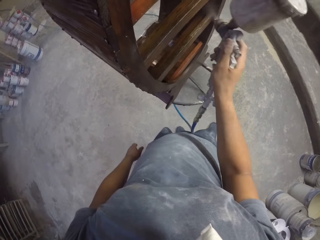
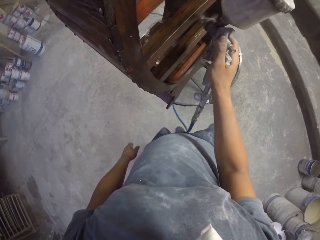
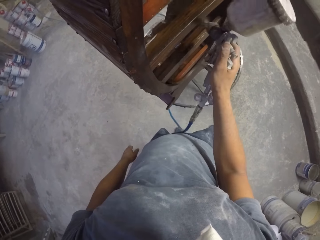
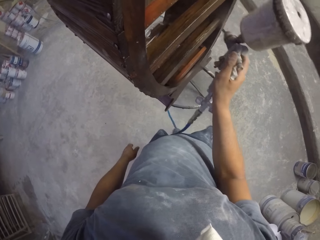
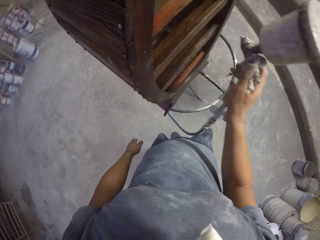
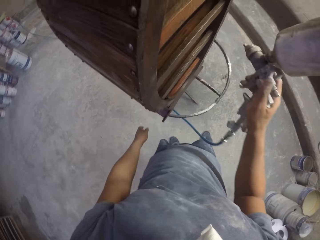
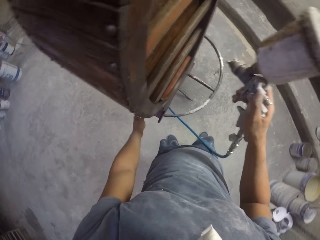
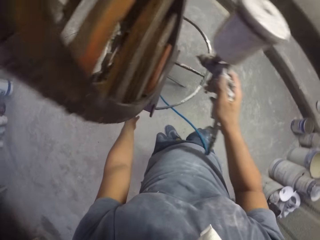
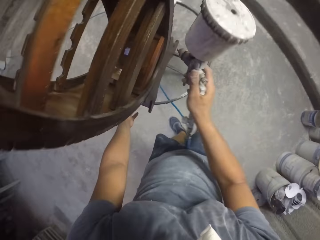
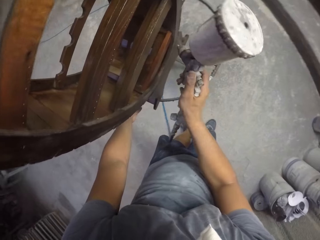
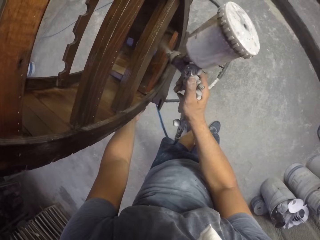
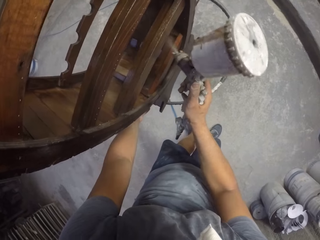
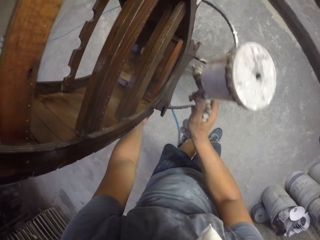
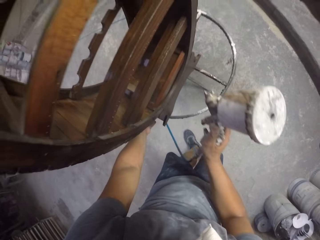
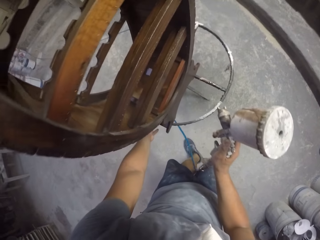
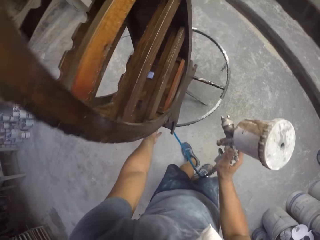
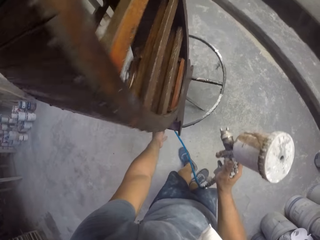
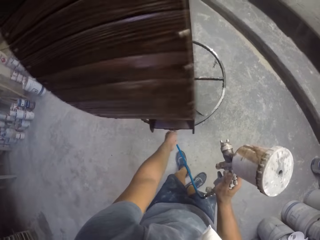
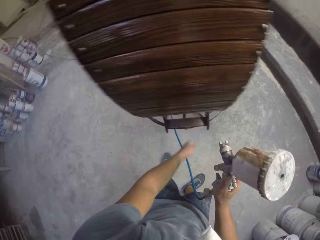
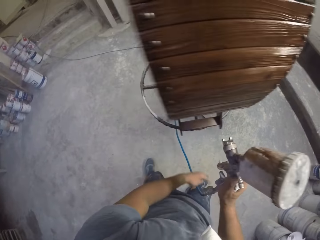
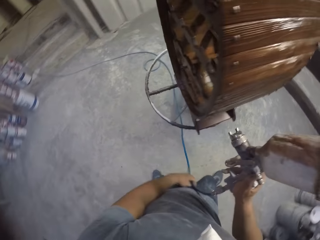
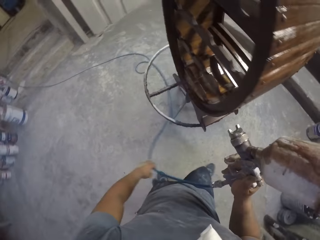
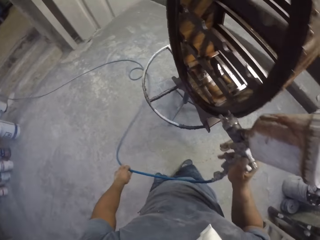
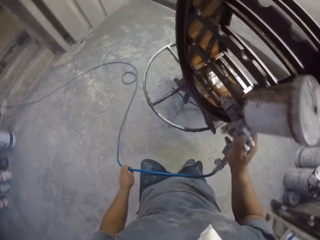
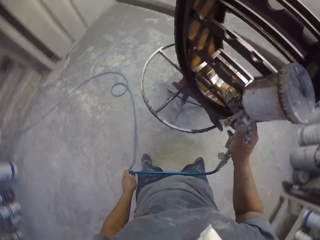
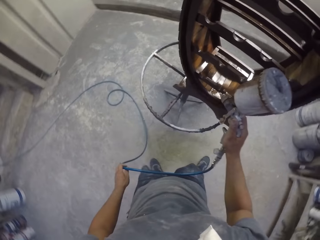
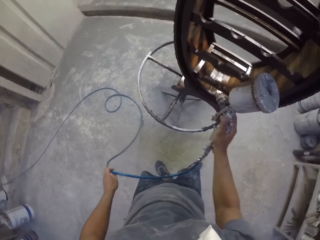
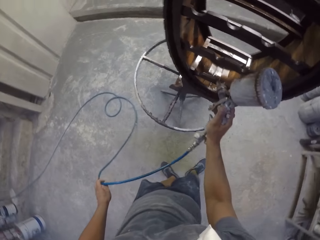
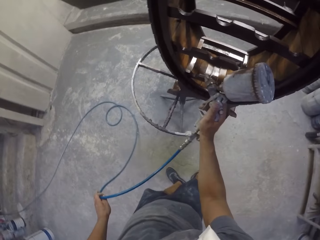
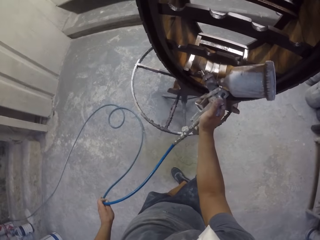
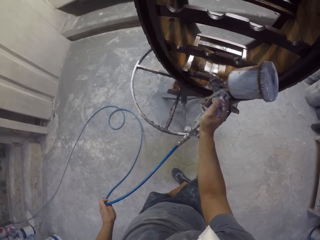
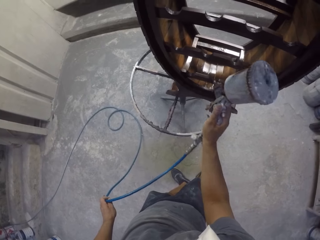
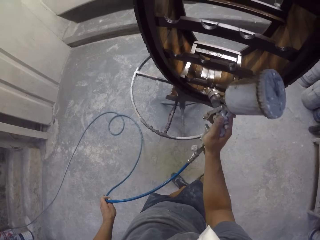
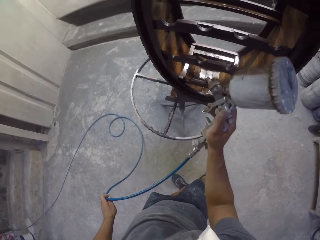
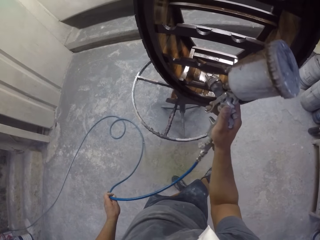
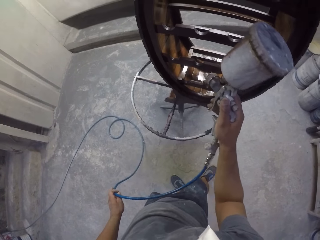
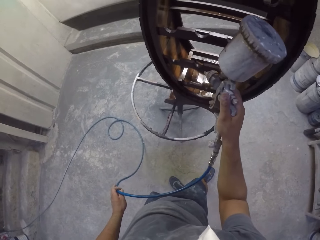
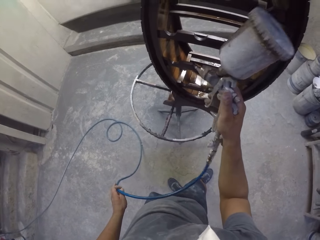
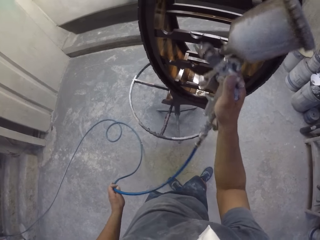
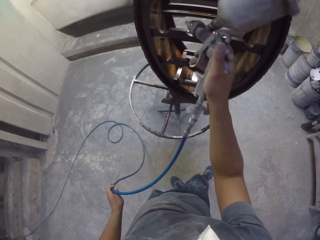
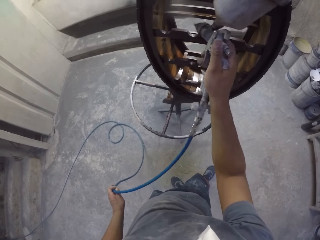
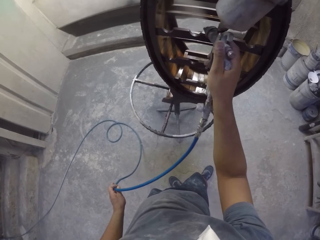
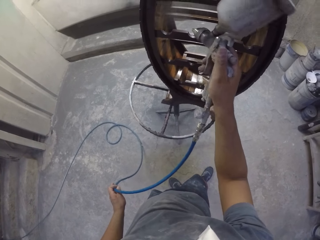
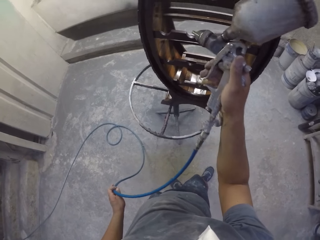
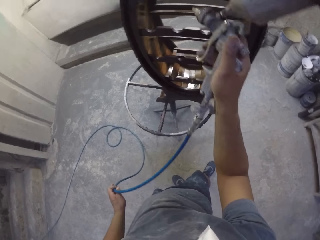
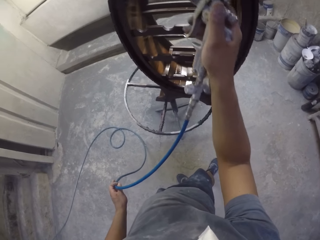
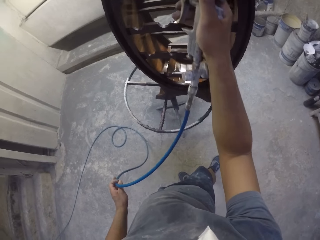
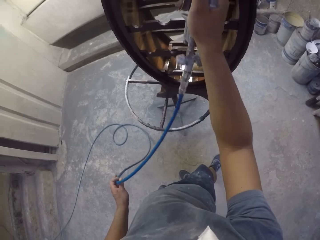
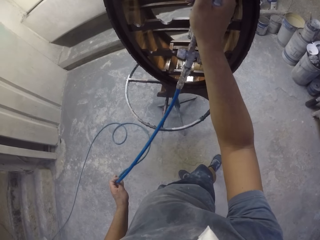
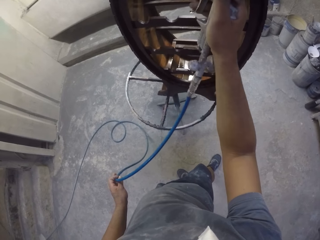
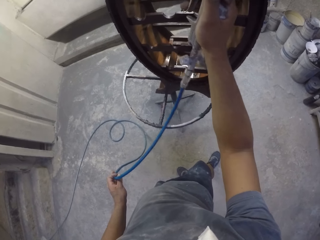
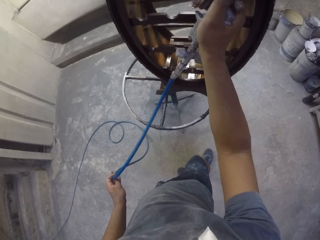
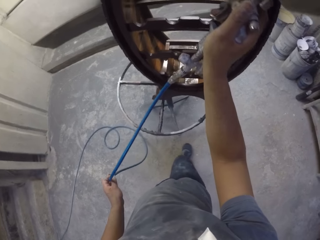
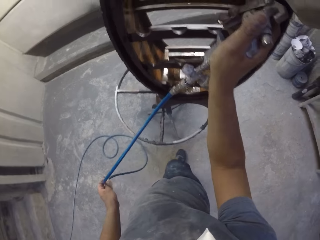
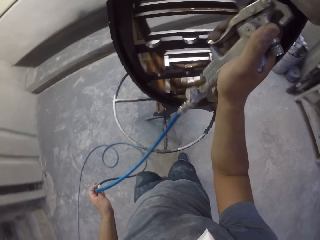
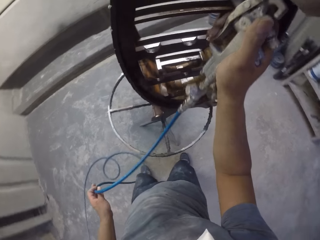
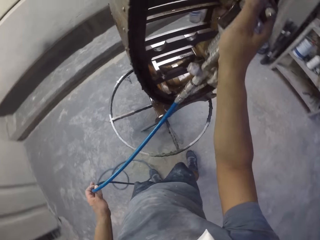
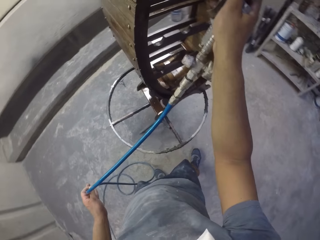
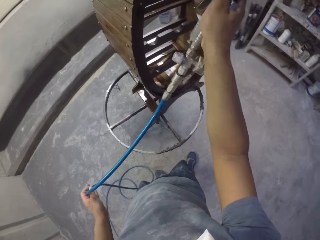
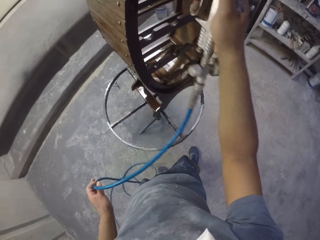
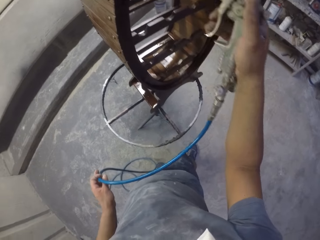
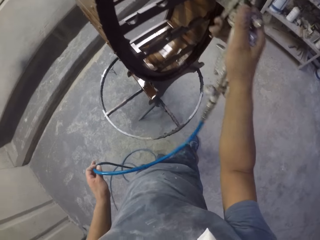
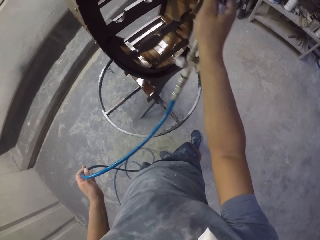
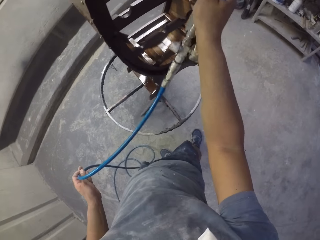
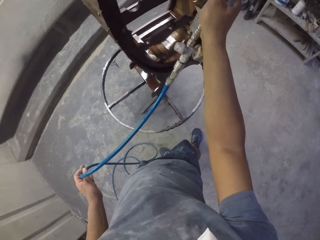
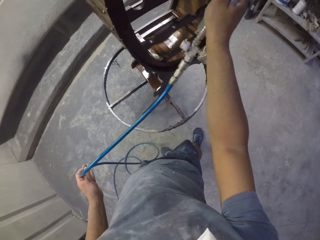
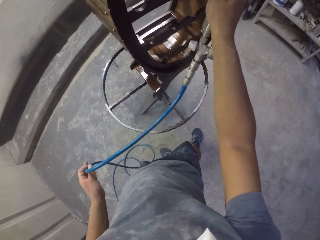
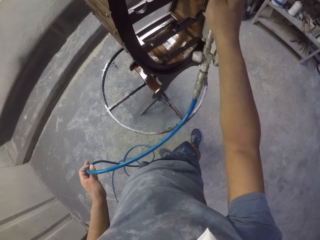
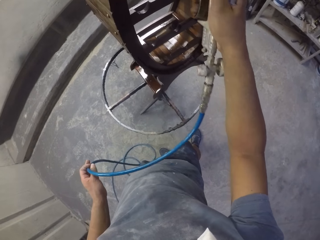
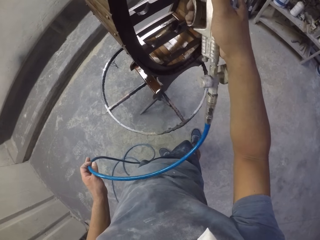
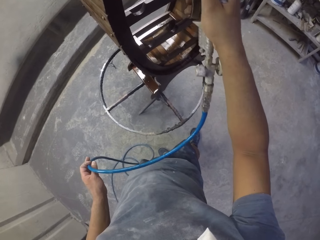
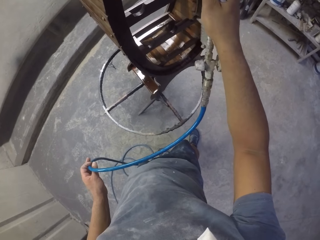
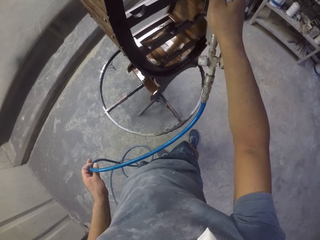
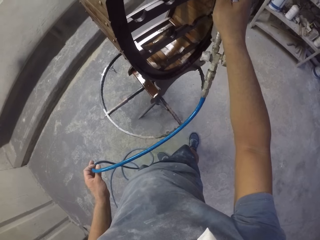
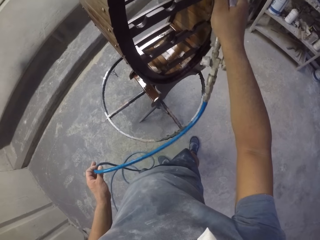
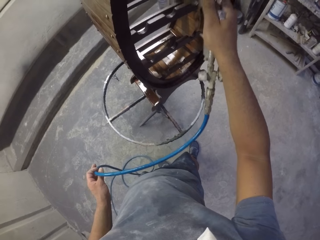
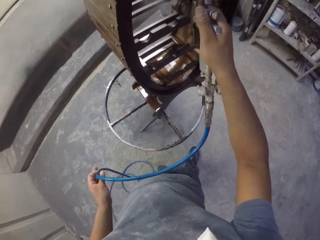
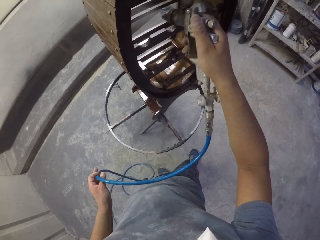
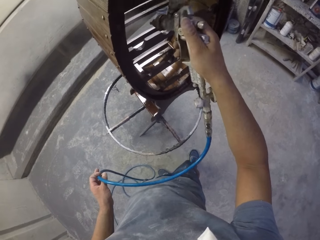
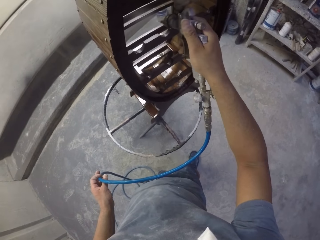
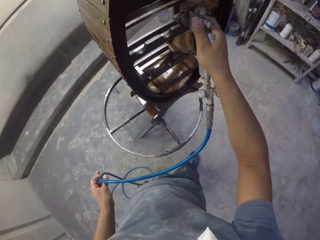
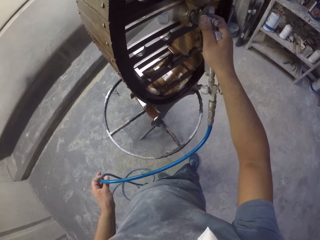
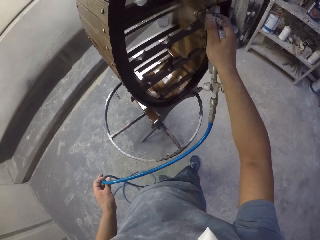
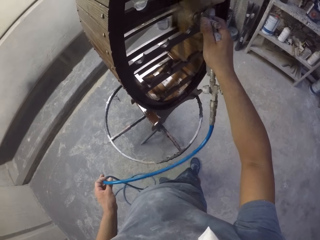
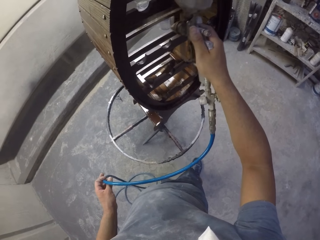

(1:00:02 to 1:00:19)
The camera wearer rotates a stand with the left hand. They spray paint on the wooden stand with a spray gun. They spray furniture with a sprayer.

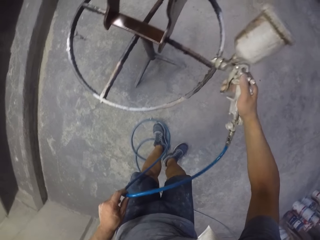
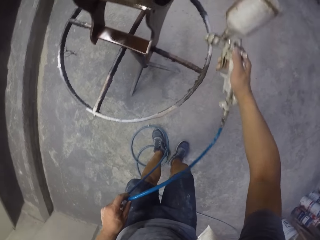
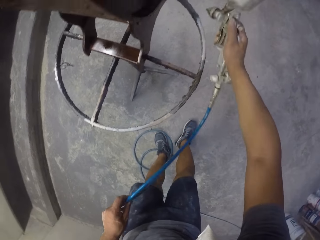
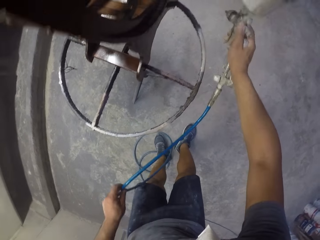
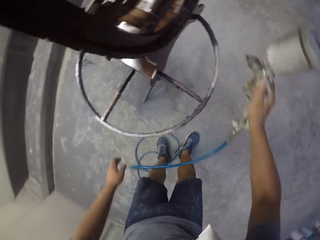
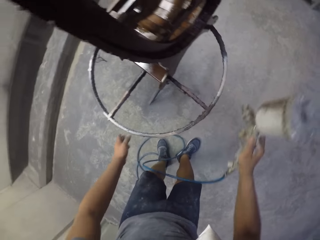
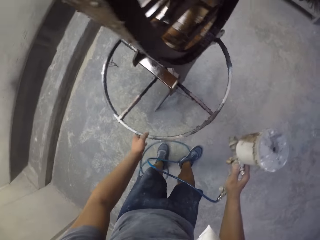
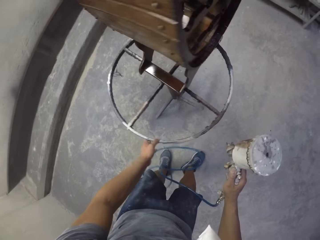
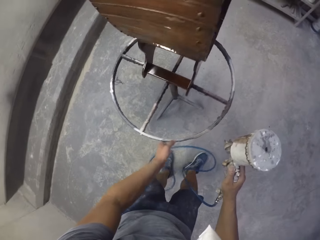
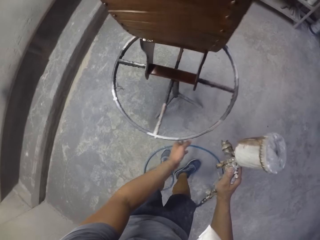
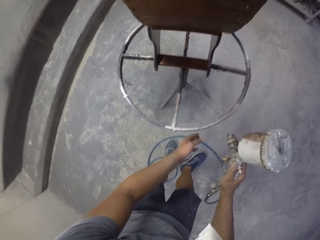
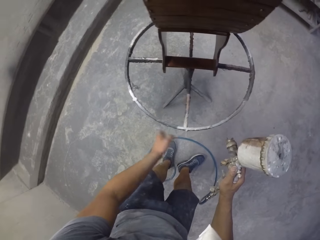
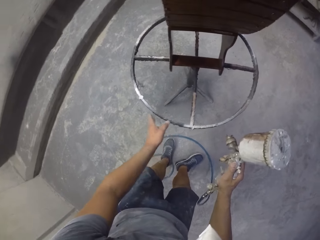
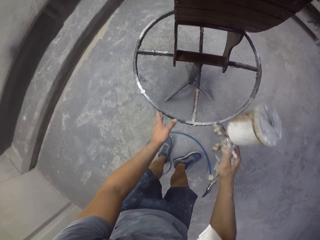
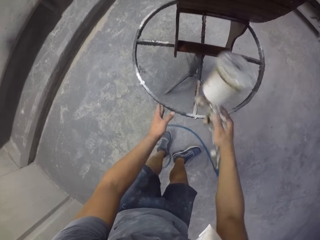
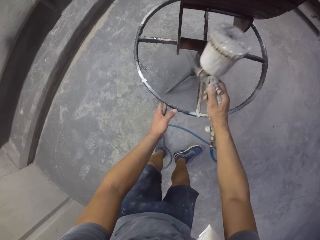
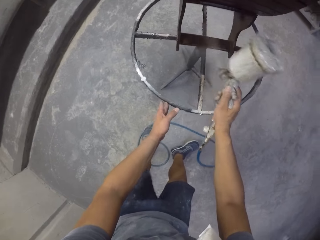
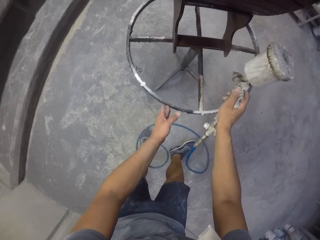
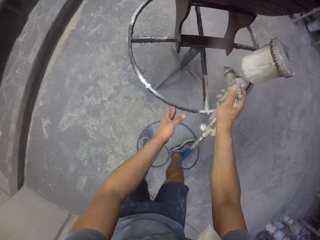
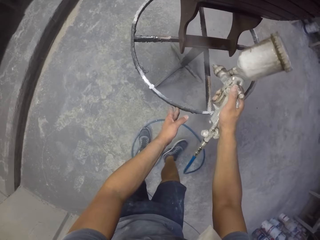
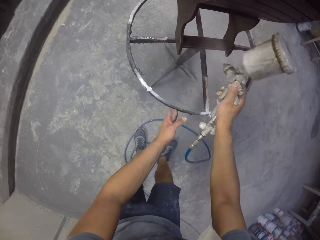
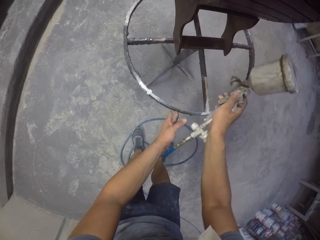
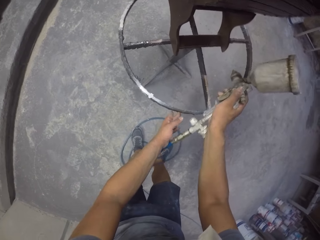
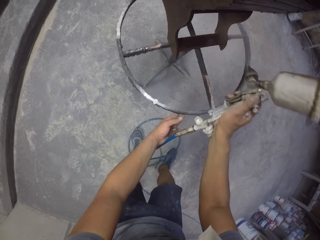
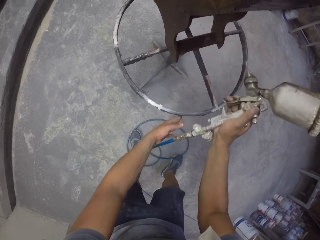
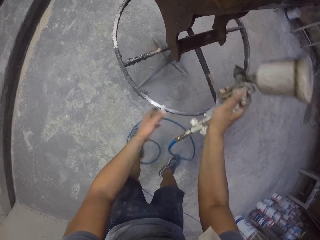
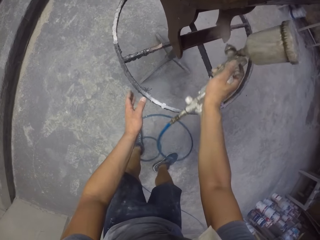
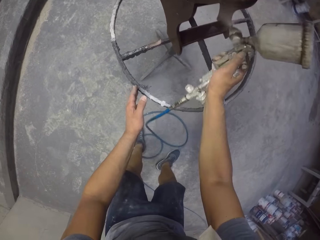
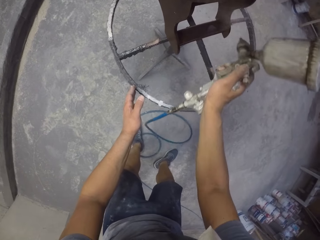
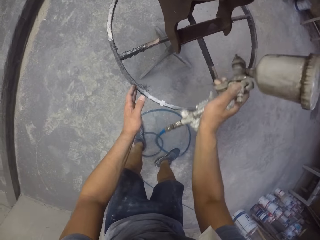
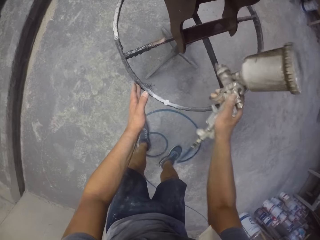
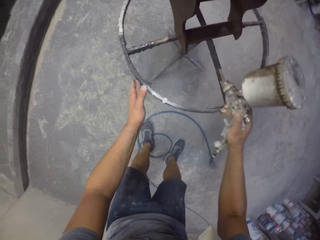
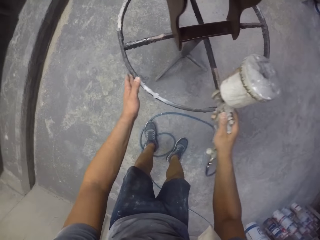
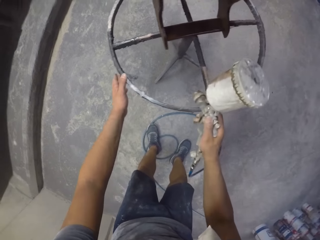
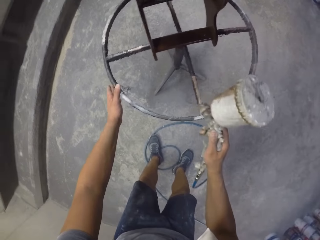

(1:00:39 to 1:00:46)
The camera wearer rotates a stand with the left hand. They spray paint on the wooden stand with a spray gun.
